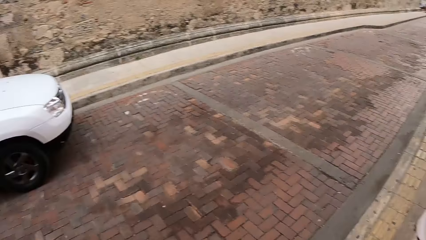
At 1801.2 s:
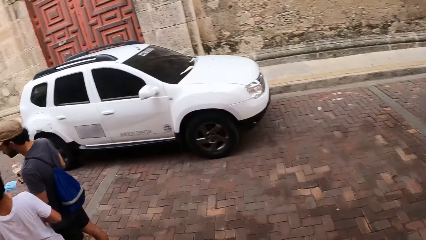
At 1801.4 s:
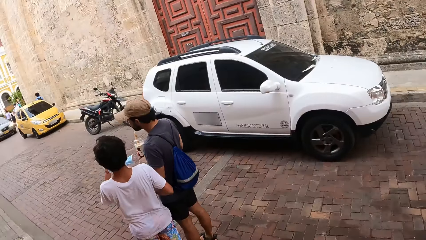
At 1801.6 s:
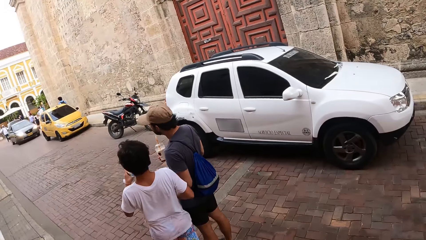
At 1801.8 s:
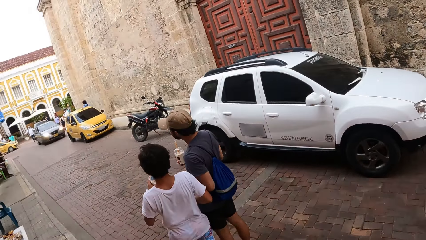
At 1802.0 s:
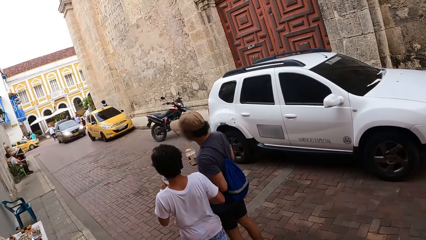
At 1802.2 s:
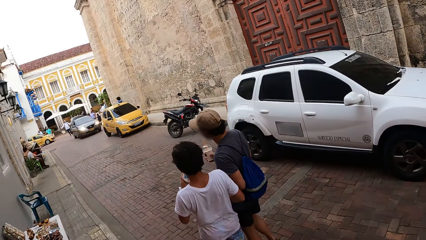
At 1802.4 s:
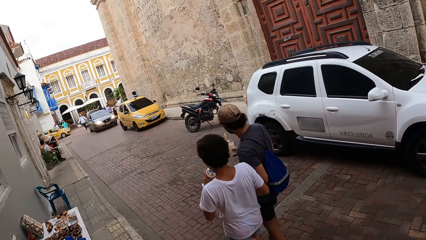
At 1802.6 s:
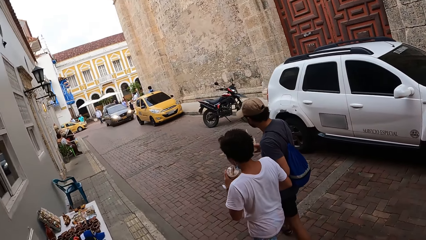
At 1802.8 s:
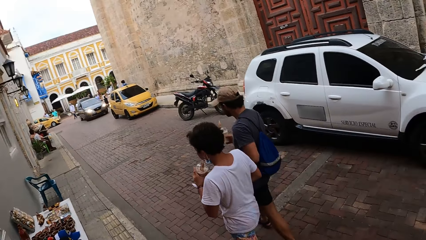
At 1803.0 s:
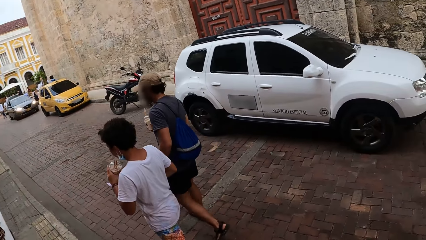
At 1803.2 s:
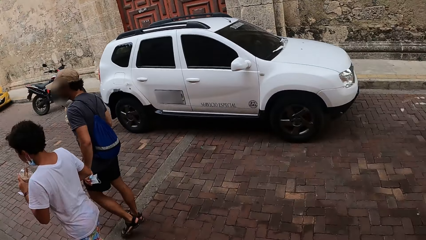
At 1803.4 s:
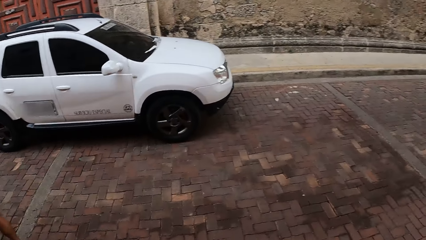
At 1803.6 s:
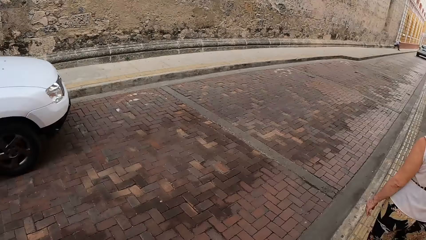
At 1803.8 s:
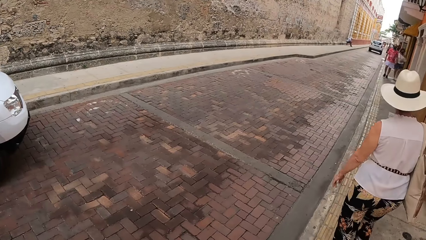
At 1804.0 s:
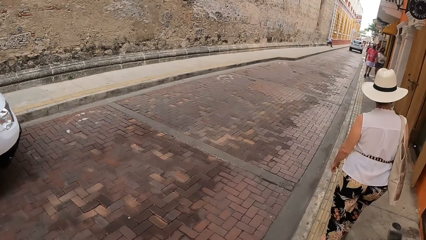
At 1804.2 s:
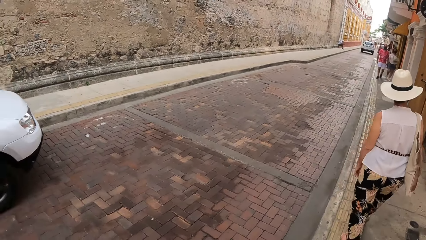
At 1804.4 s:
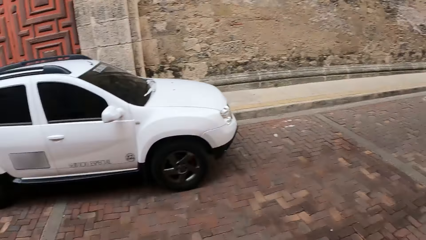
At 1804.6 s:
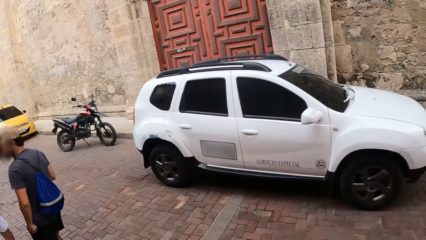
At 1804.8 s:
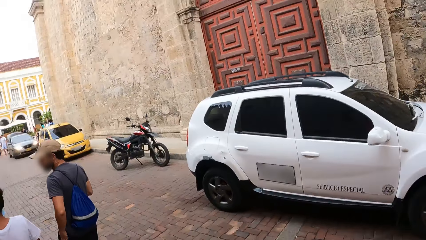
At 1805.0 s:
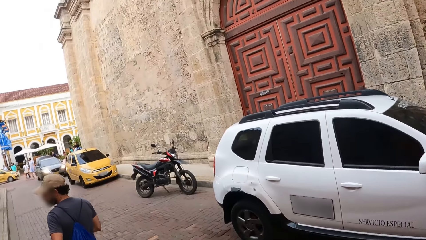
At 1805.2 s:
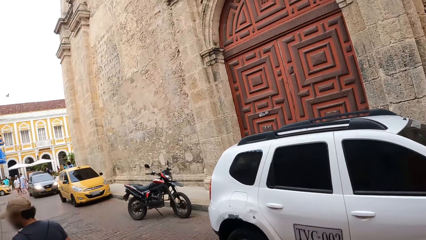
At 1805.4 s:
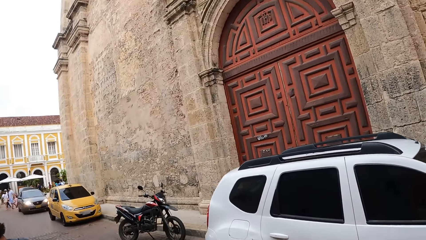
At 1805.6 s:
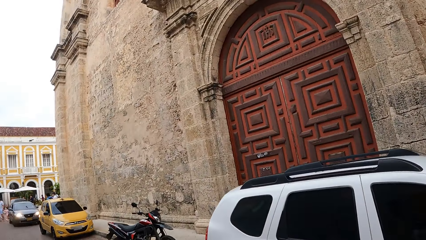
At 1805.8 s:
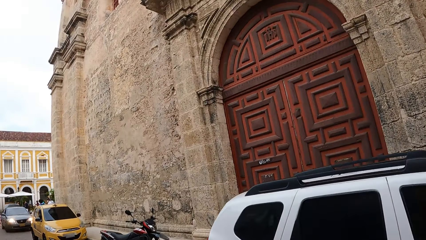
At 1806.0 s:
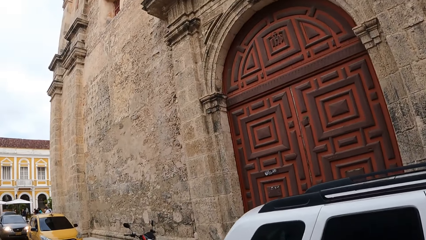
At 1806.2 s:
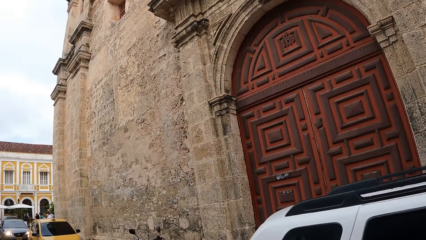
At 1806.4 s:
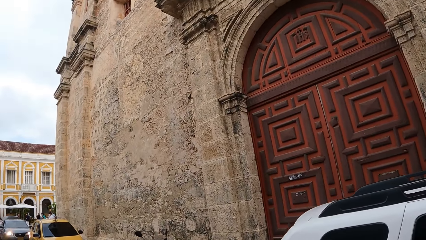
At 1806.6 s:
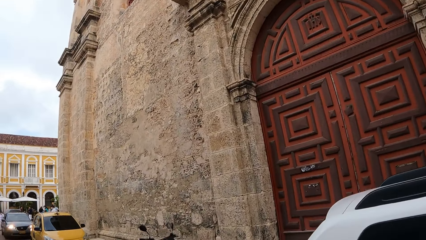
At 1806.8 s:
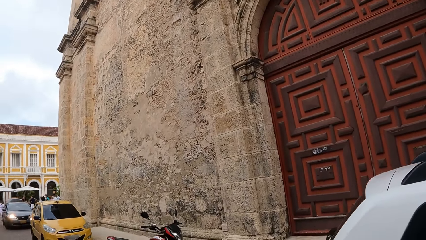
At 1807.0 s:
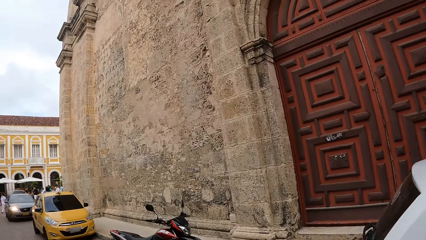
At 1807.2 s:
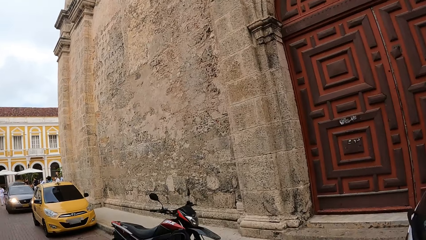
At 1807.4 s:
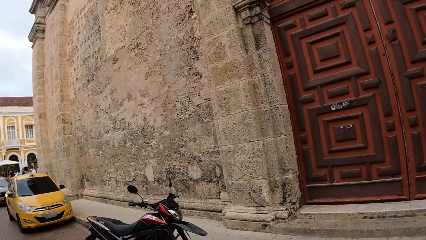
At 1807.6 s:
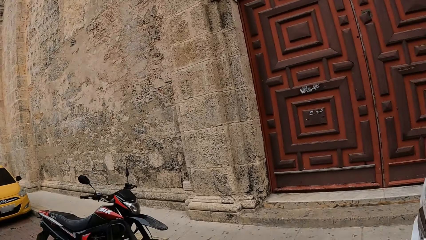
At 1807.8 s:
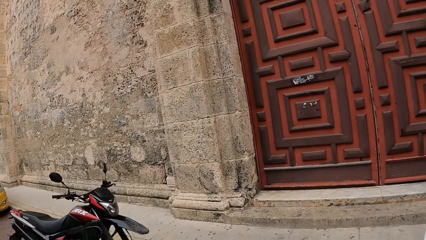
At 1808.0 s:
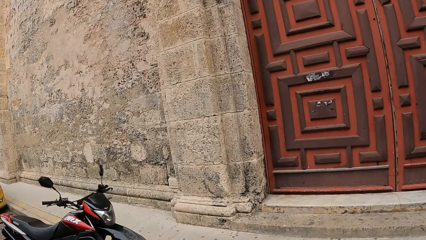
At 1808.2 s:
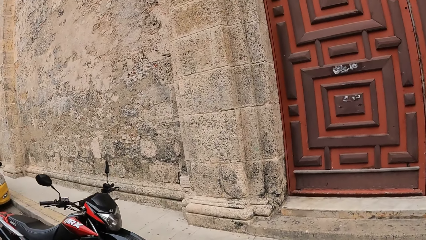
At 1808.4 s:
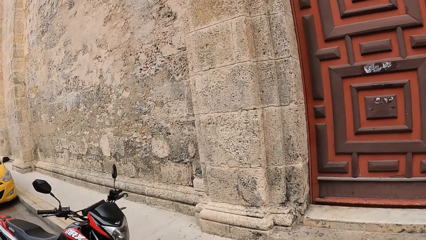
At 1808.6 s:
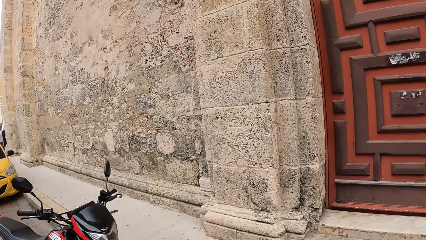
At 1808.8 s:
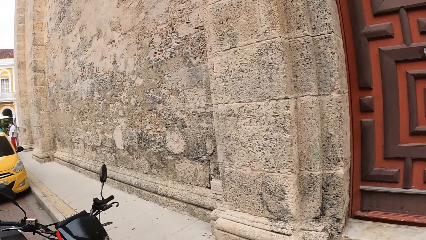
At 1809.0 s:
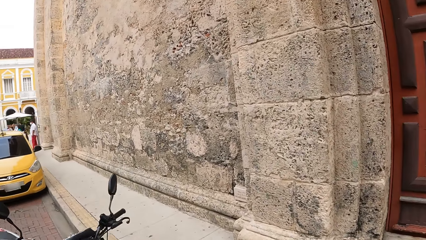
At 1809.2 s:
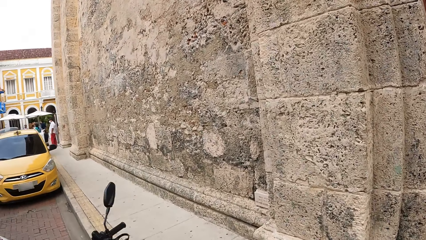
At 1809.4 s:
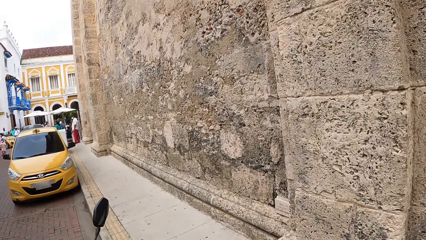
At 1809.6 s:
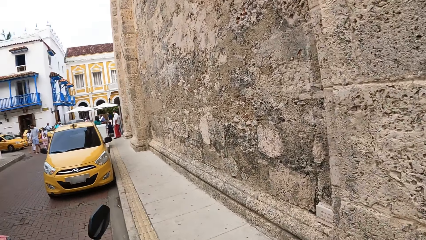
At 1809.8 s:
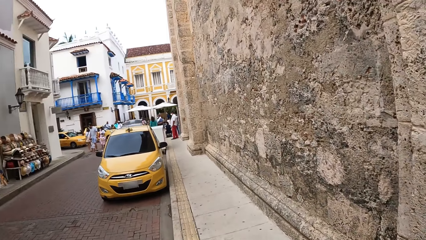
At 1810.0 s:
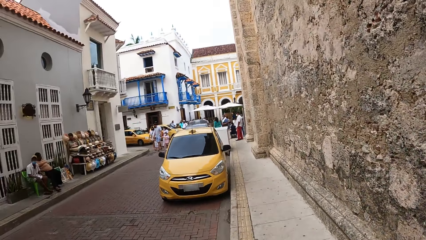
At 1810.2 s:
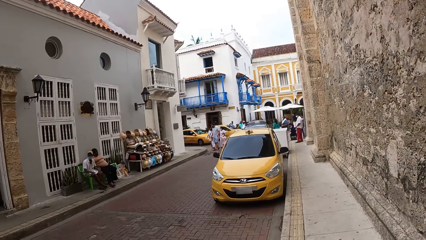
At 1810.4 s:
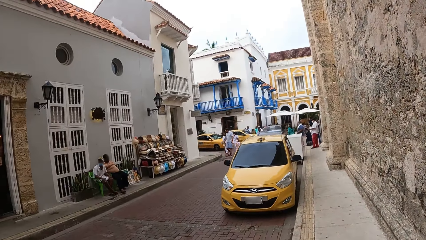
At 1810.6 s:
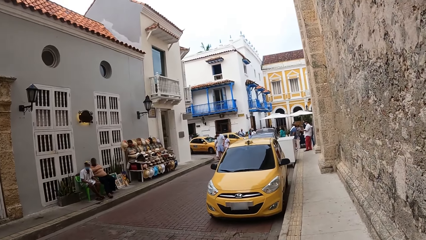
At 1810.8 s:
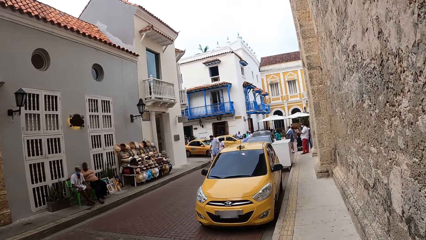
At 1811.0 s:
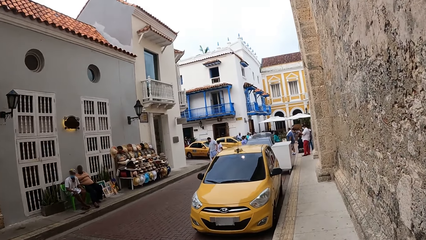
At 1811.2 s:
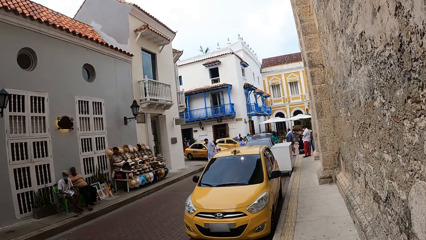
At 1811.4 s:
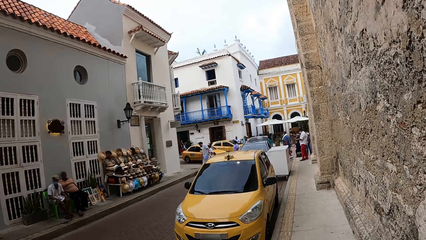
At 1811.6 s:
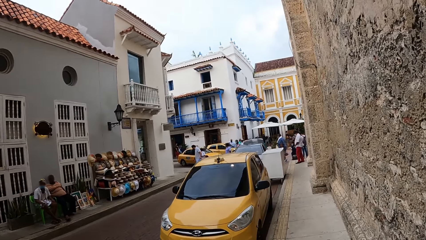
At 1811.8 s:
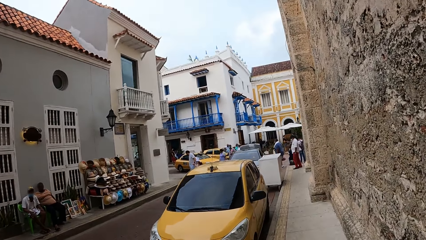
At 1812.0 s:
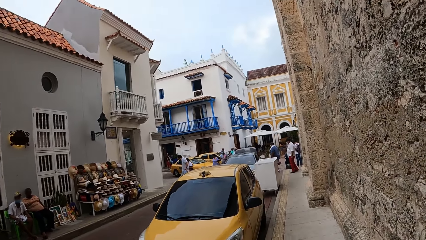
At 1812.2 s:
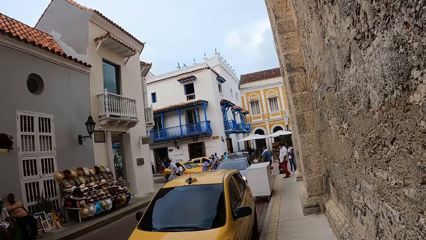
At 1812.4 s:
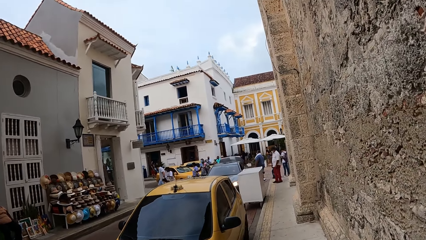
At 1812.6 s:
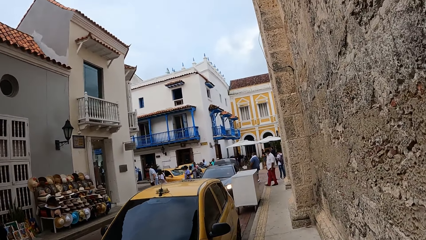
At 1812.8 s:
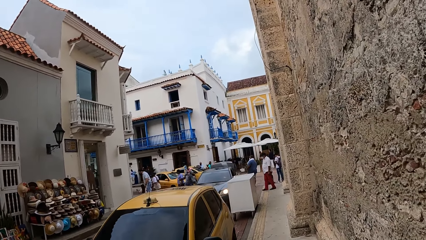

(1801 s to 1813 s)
The camera wearer walks down the street.

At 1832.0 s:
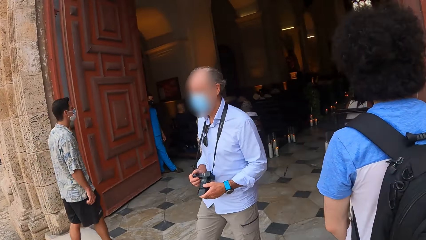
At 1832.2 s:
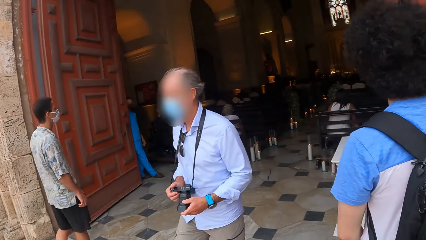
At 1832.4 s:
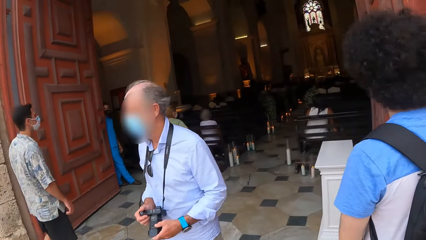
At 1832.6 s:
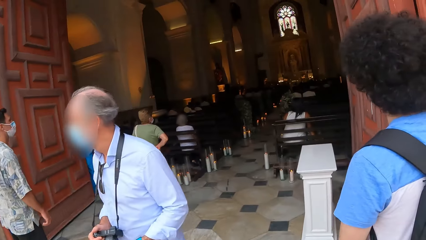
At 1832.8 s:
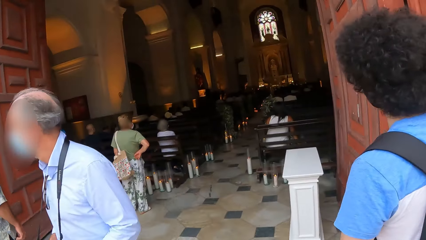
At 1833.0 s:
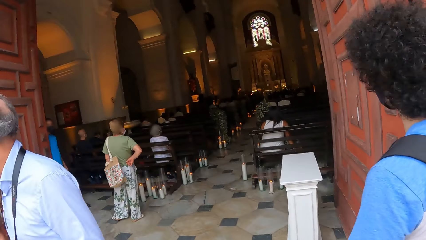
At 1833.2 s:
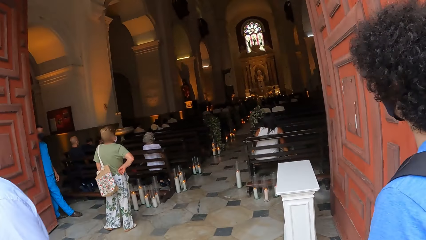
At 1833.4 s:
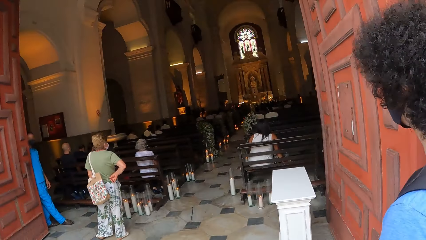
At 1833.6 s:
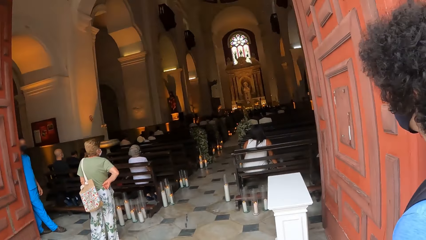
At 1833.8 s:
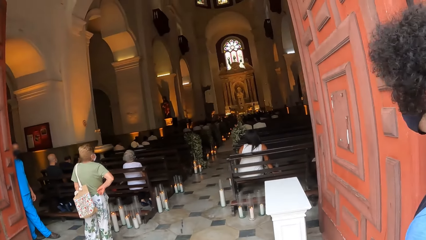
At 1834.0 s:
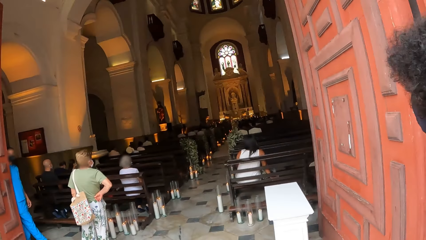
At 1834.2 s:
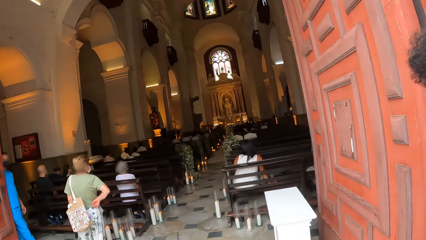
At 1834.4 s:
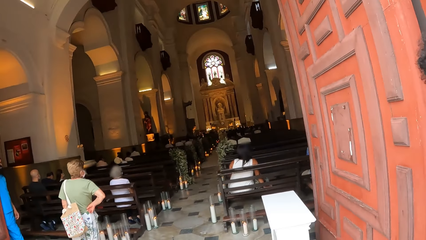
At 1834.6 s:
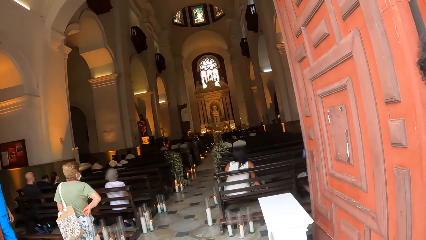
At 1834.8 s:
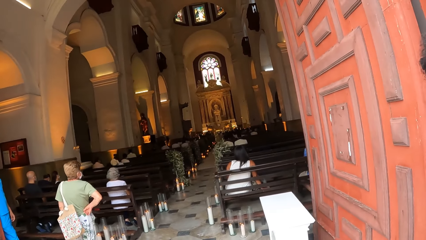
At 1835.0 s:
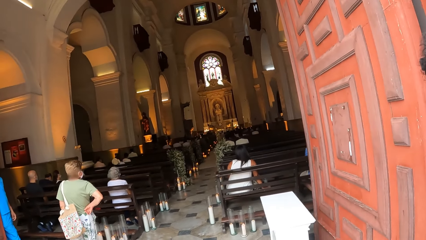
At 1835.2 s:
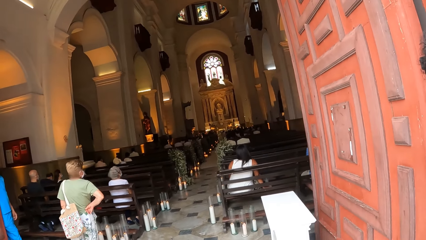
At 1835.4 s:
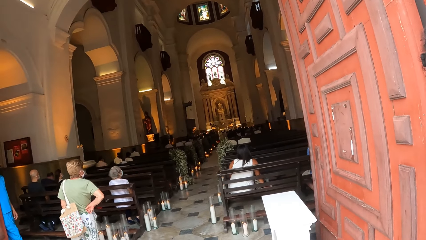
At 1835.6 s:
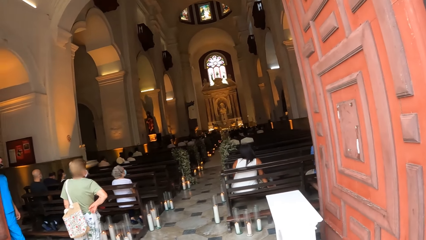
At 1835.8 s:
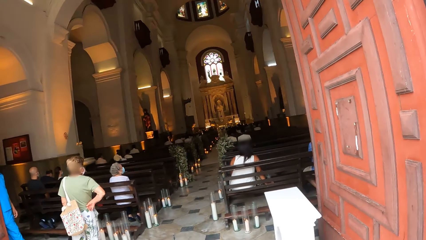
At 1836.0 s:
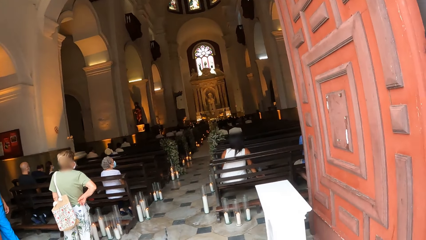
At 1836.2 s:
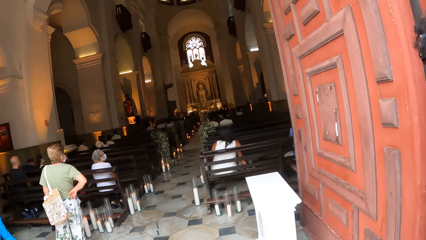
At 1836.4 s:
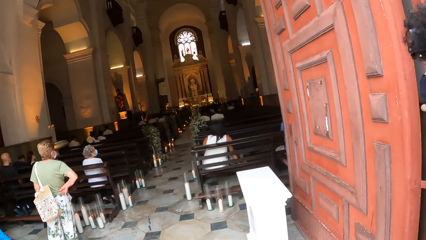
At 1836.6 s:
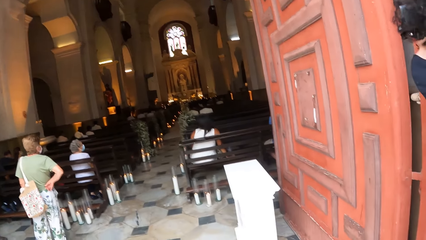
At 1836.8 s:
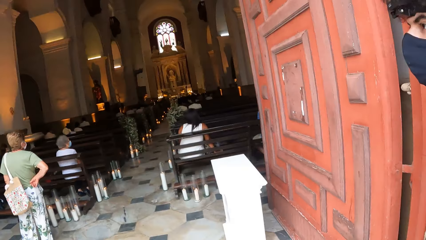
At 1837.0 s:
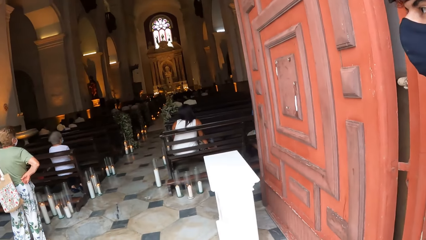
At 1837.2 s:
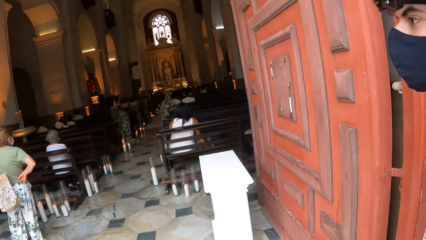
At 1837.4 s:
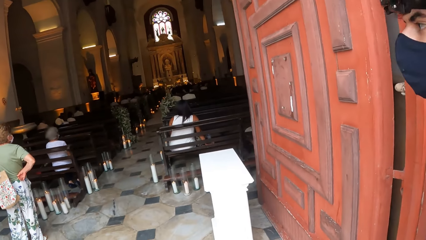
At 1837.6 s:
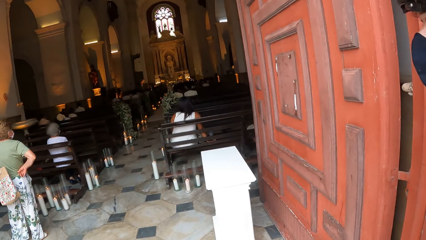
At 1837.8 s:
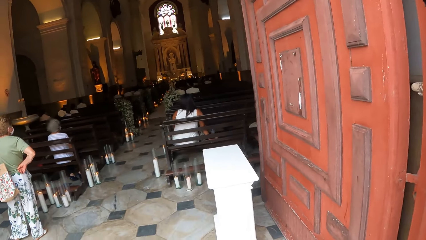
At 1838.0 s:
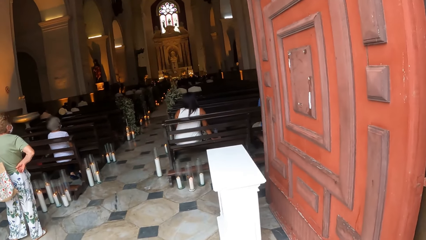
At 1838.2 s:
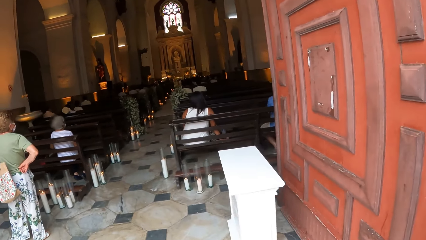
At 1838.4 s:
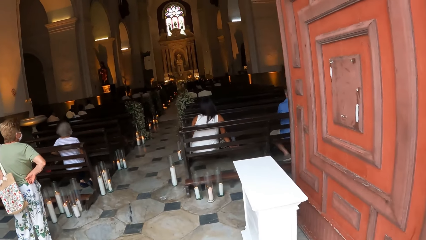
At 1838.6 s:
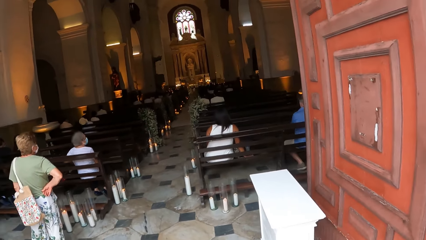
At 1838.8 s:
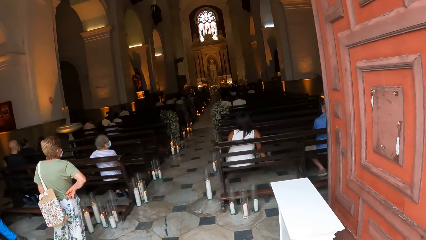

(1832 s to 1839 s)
The camera wearer stands outside a church.
